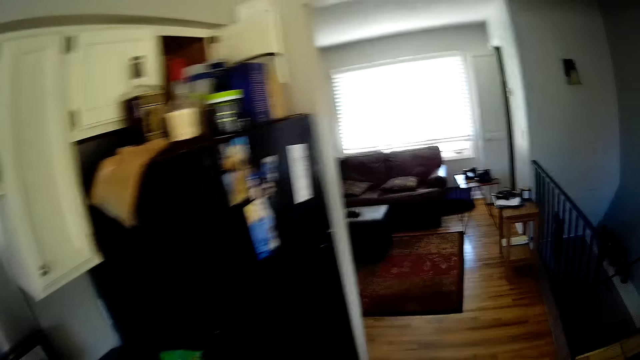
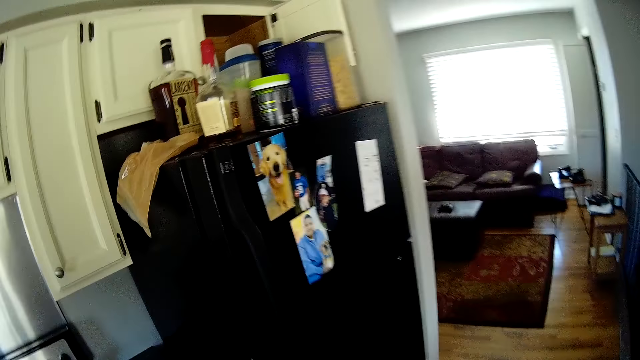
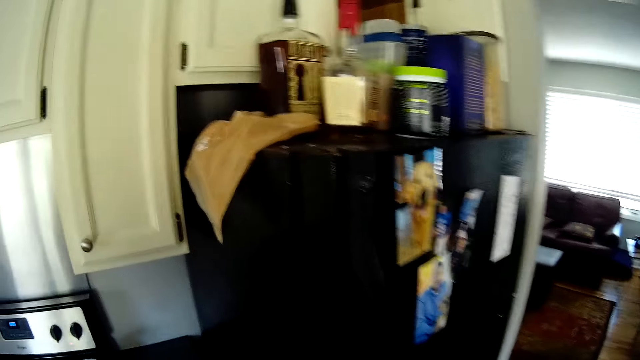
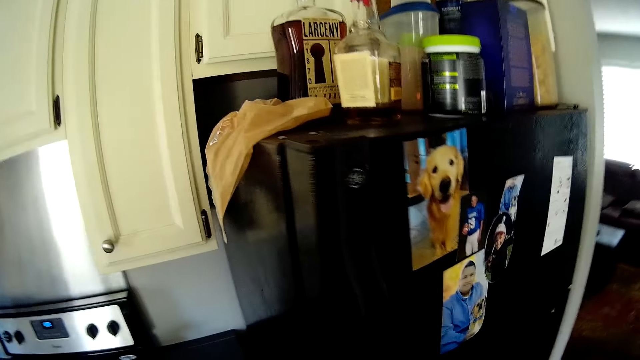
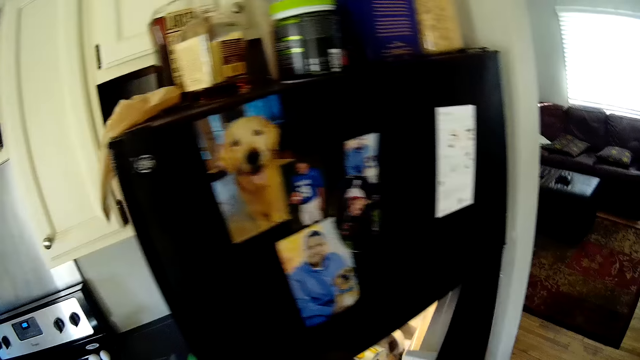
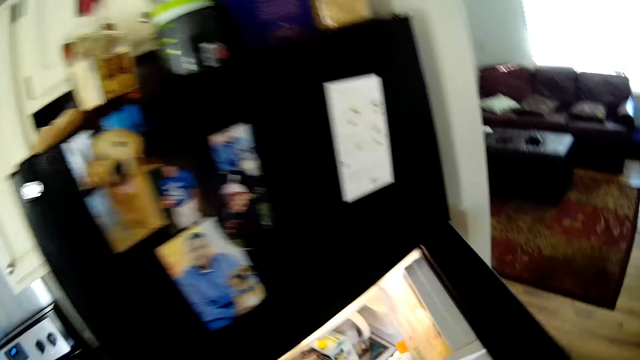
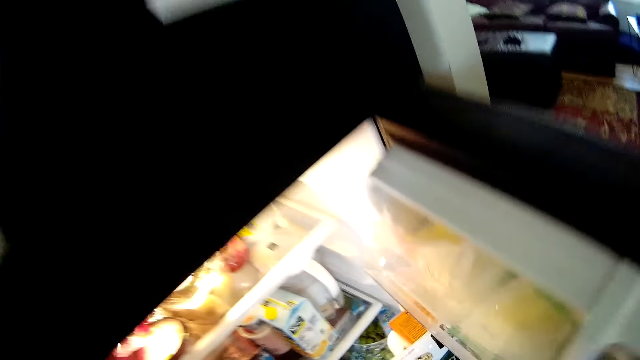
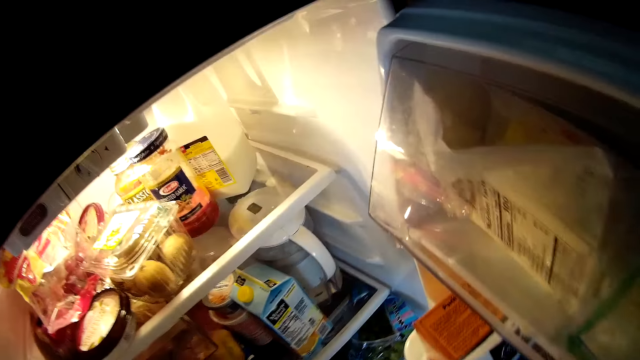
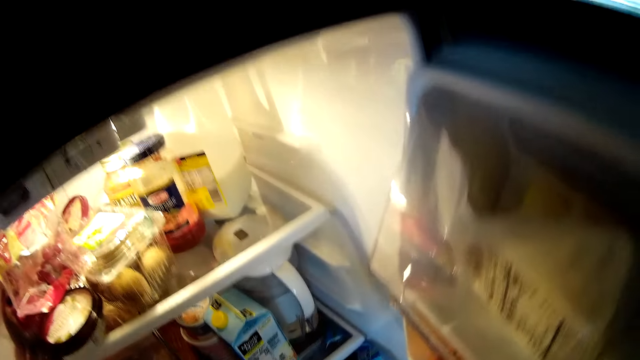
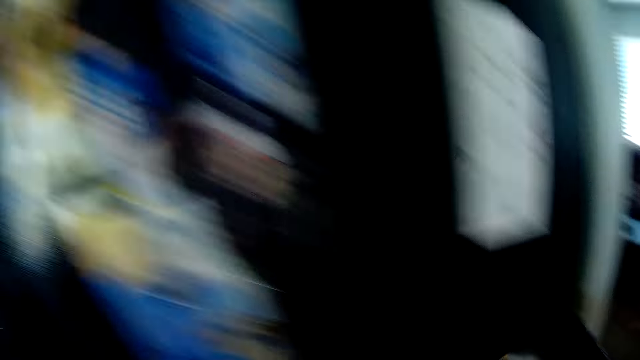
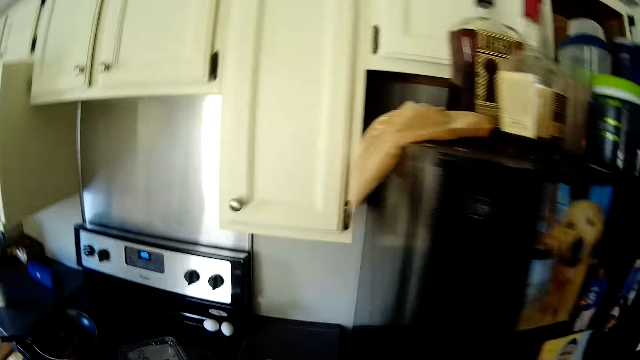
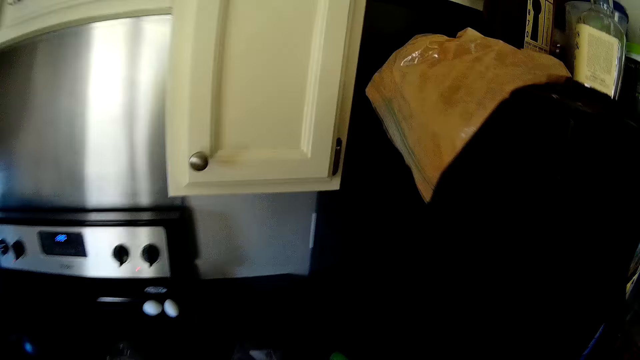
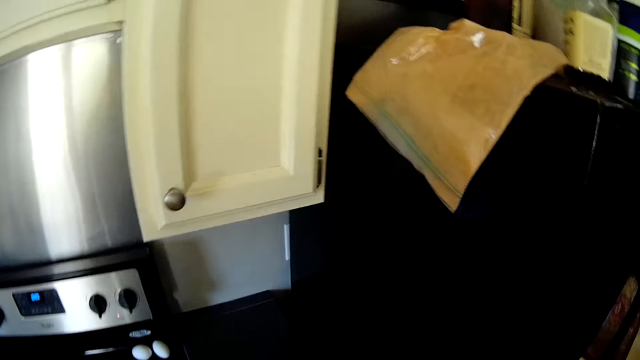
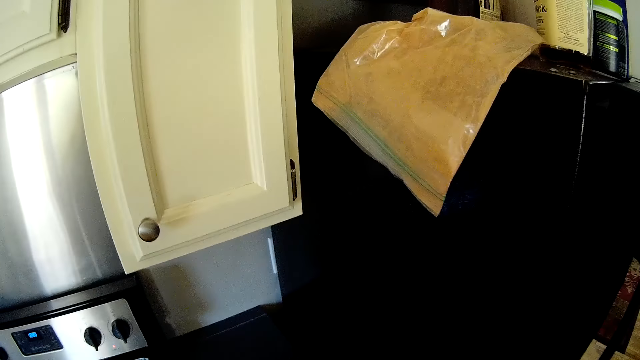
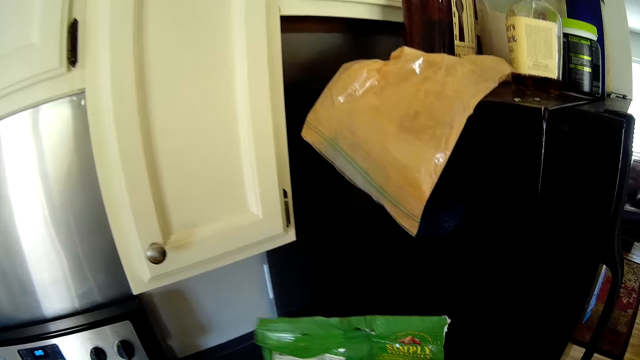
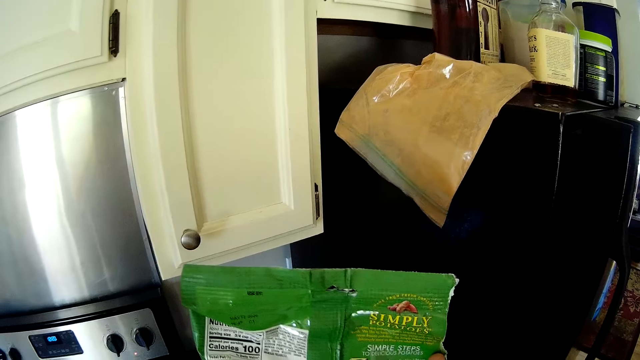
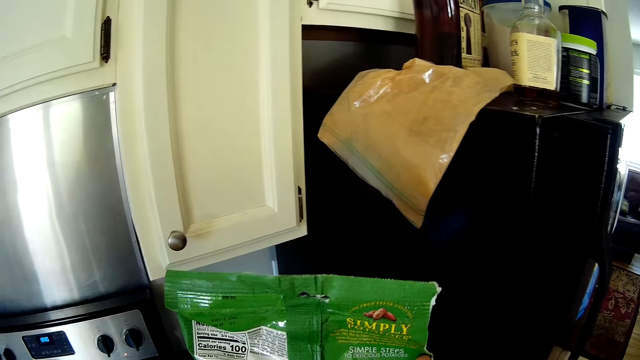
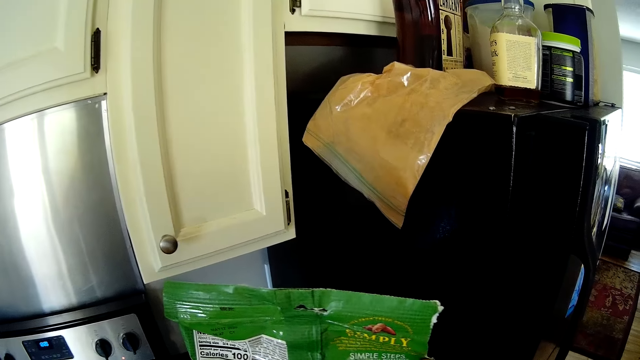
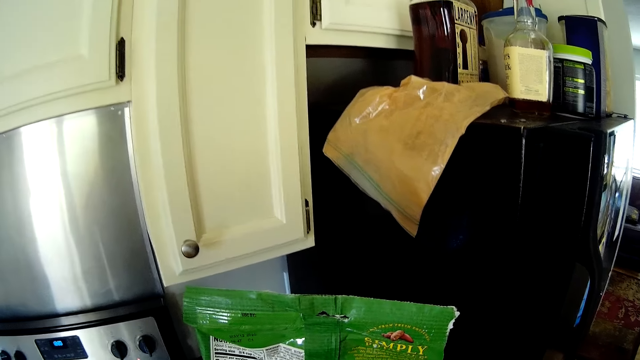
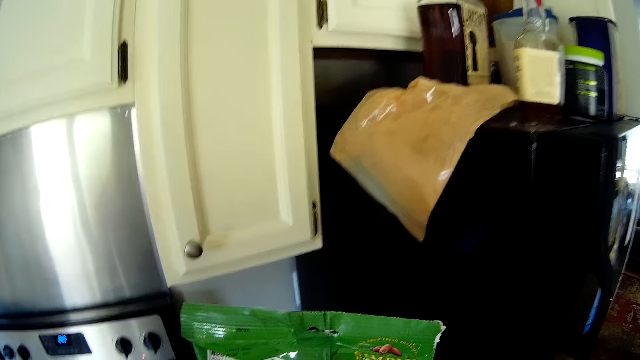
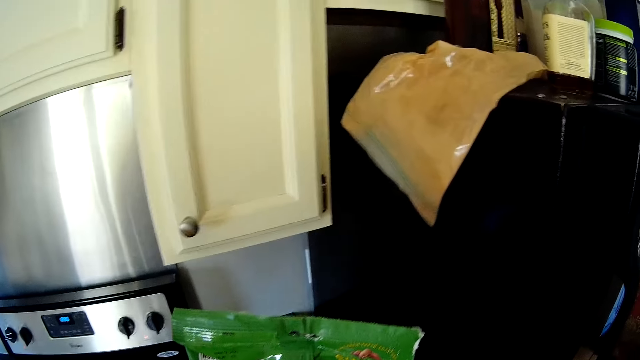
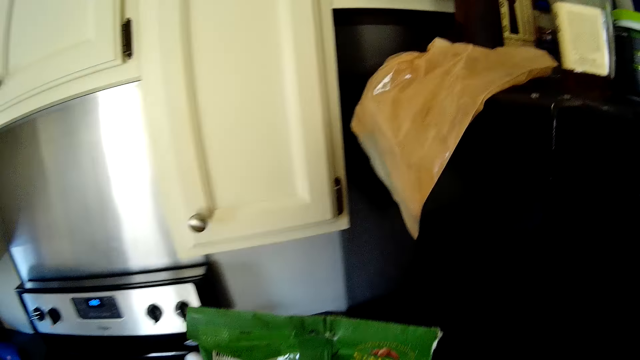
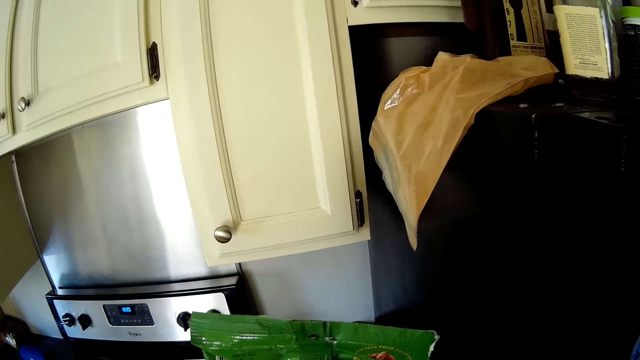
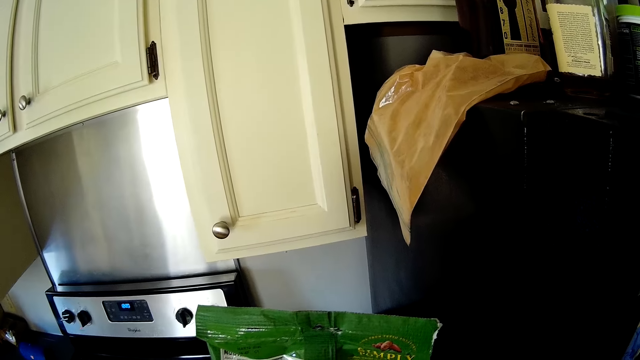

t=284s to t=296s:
The camera wearer opens a fridge with his right hand. He stares inside the fridge. He stares around the kitchen. He stares at the green sachet in the hands.

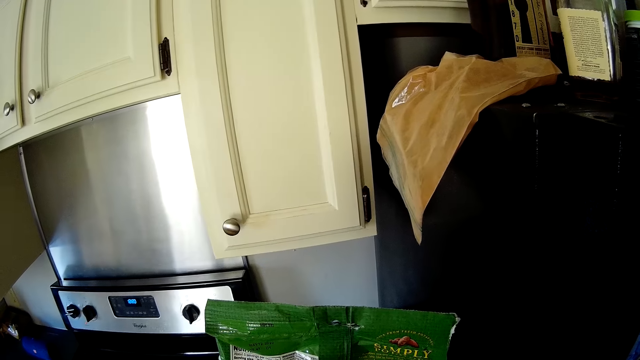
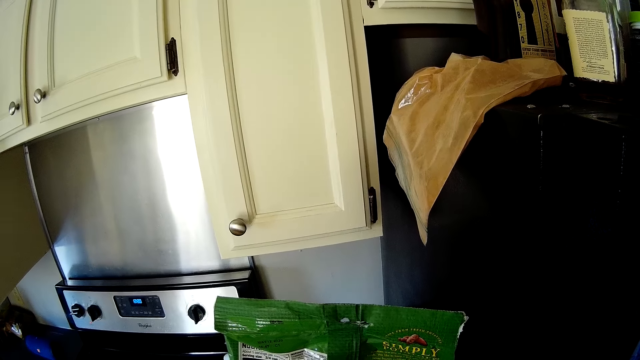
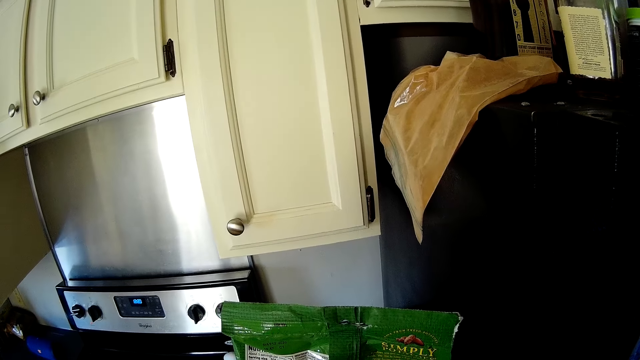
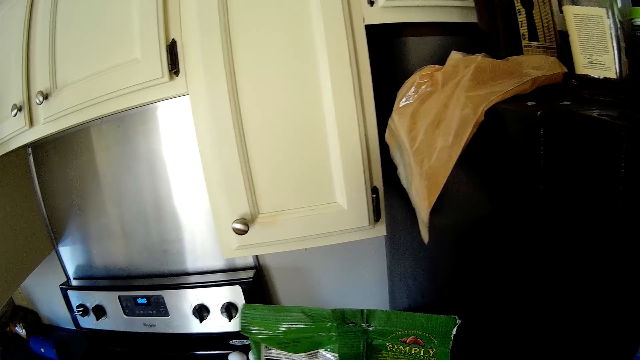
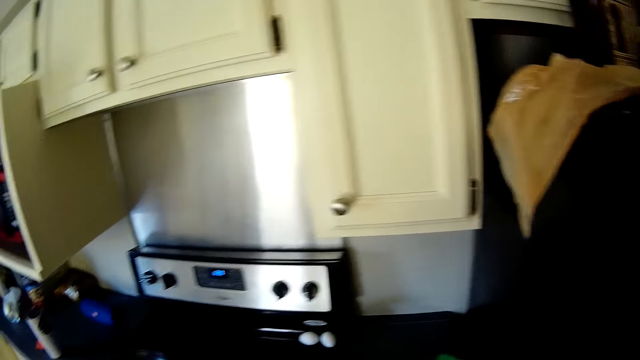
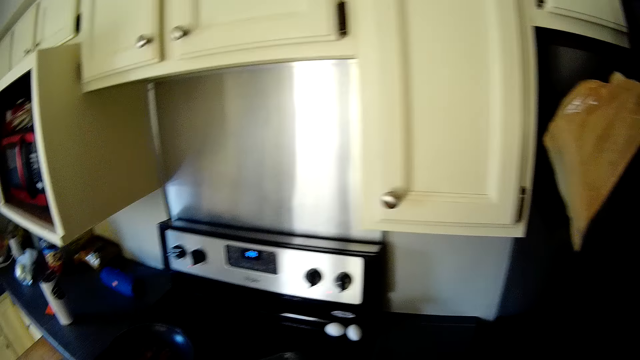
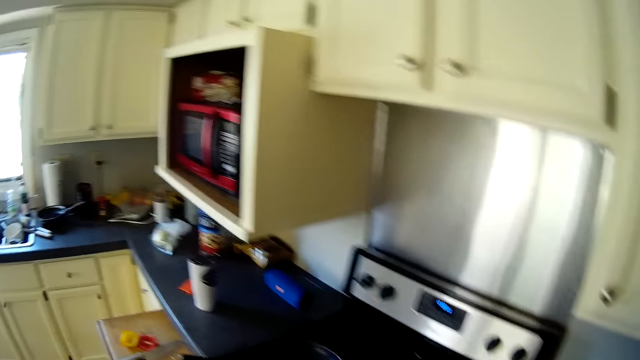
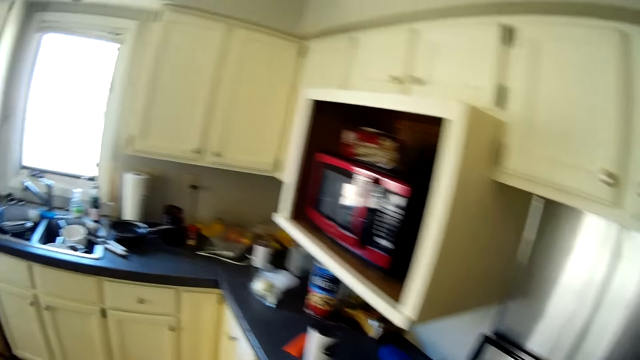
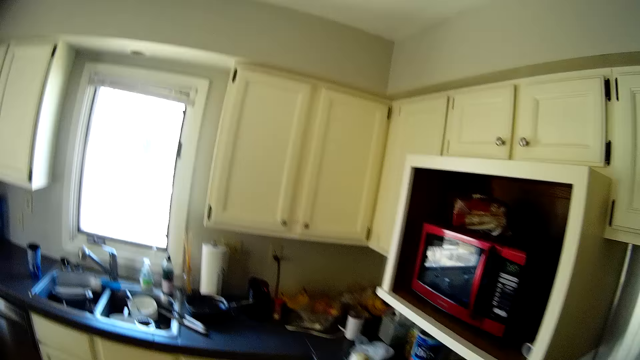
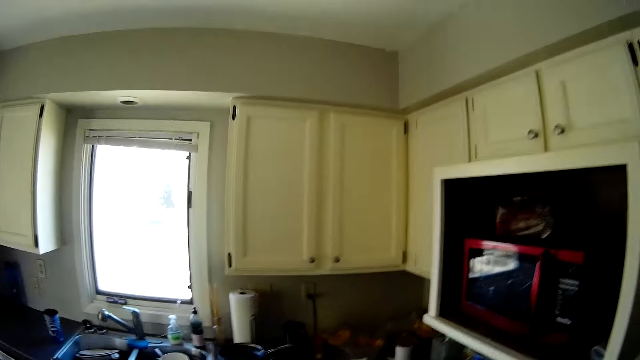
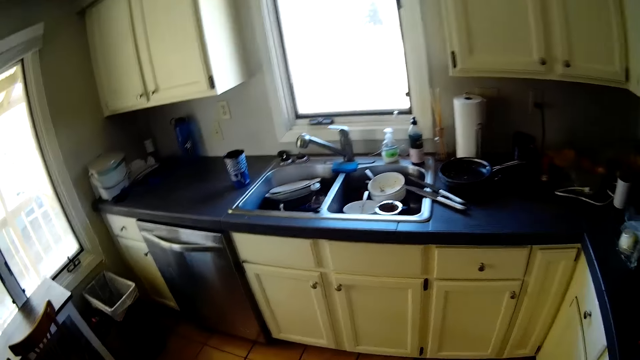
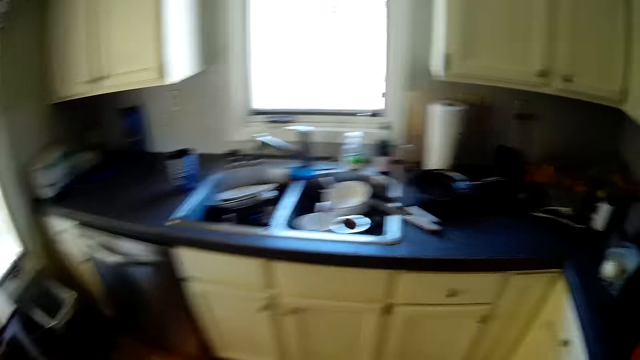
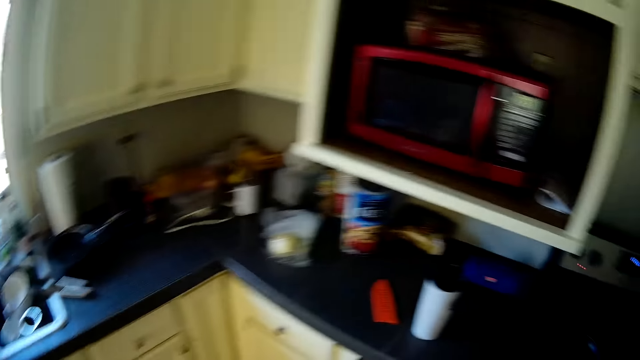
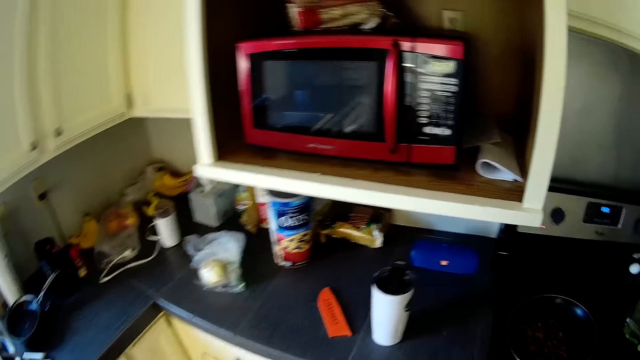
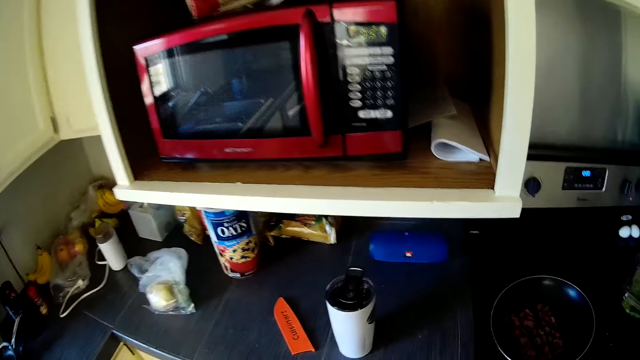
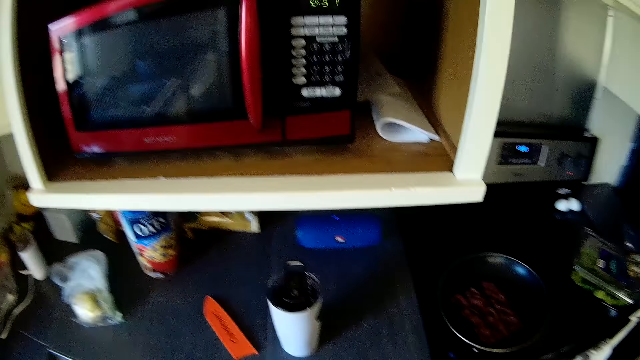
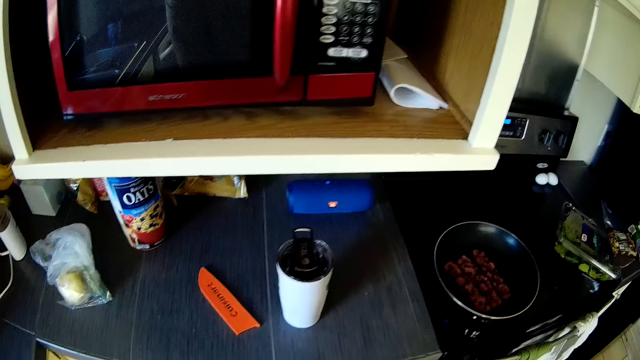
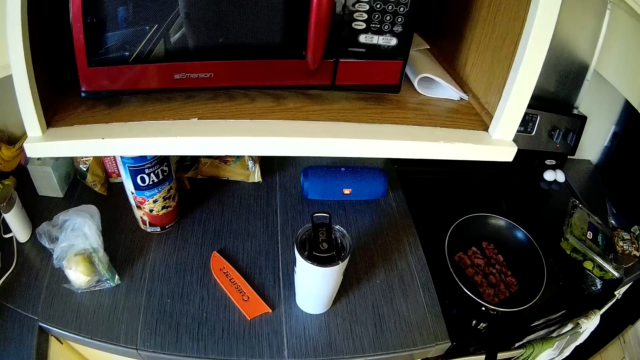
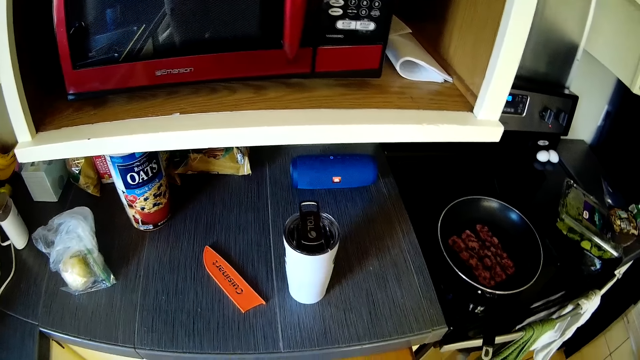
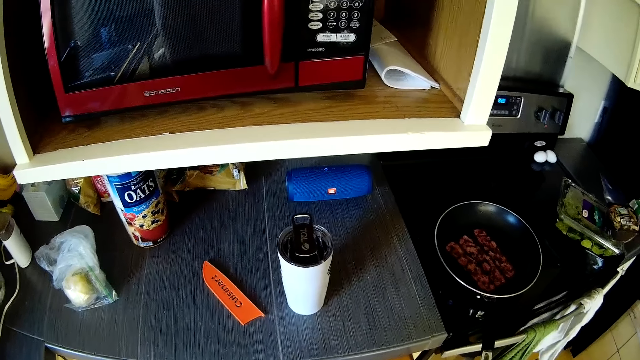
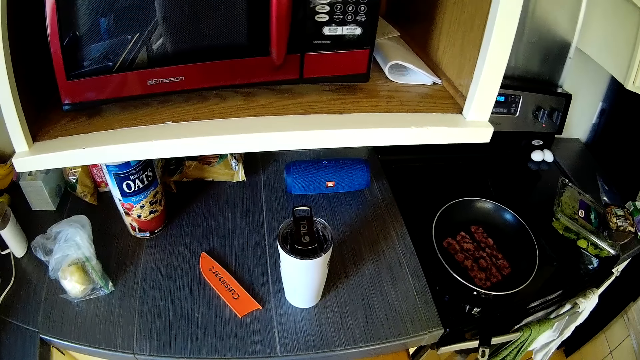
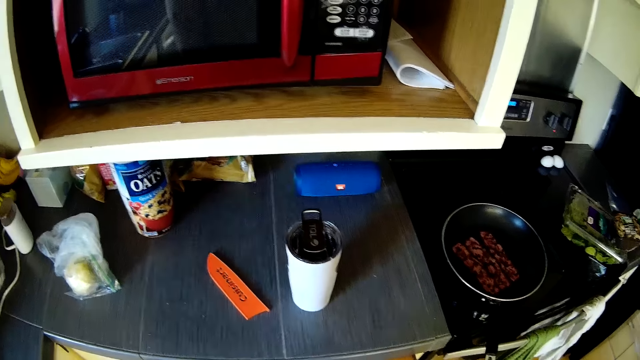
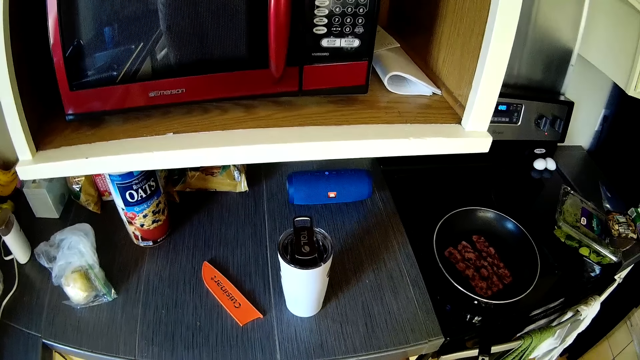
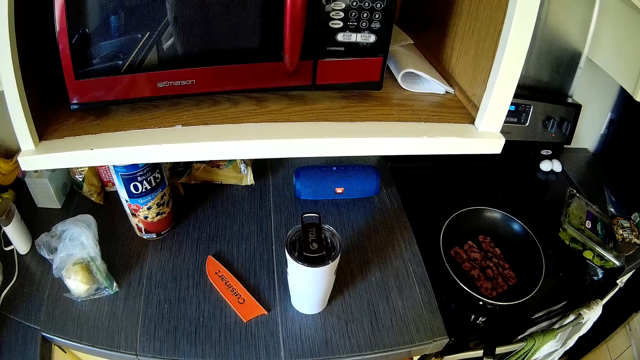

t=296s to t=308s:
The camera wearer stares around the kitchen. They walk around the kitchen. They stare around the kitchen.
